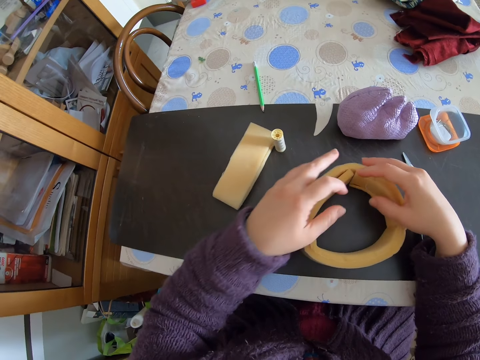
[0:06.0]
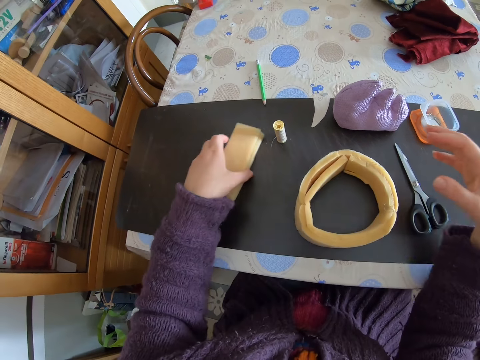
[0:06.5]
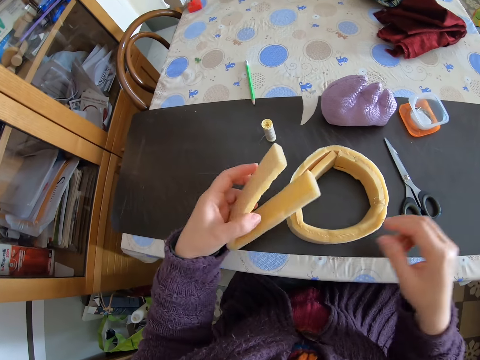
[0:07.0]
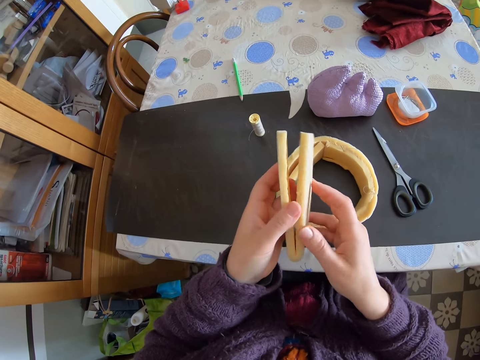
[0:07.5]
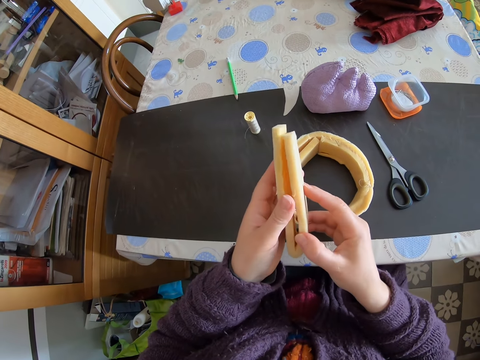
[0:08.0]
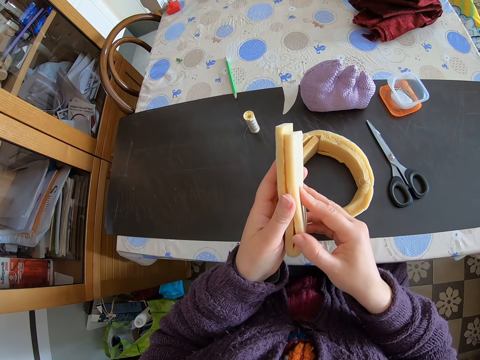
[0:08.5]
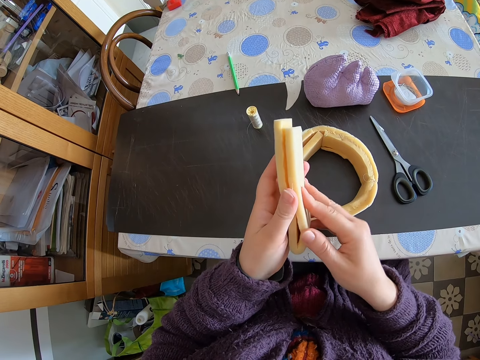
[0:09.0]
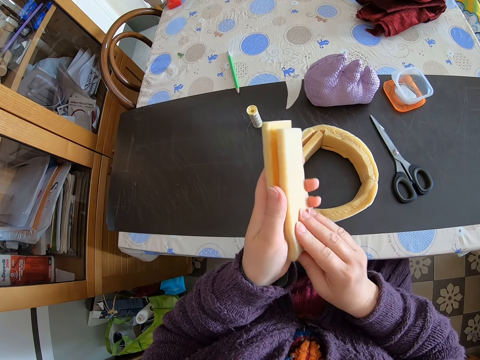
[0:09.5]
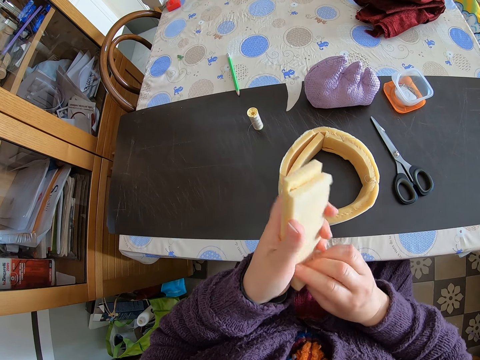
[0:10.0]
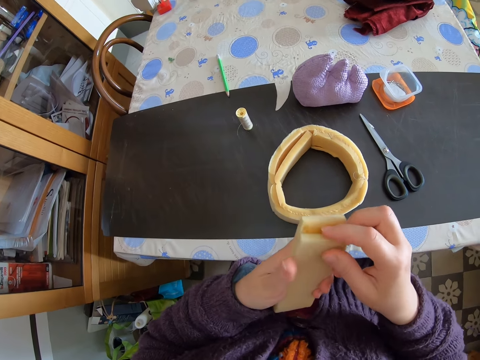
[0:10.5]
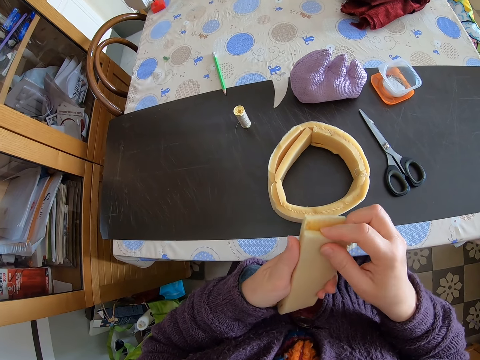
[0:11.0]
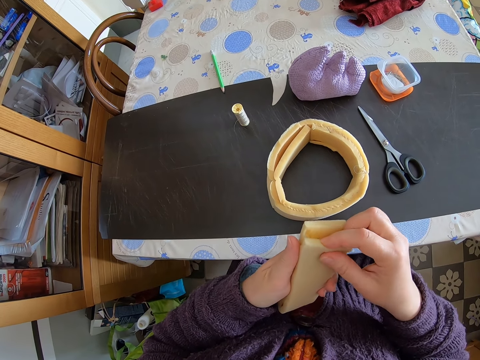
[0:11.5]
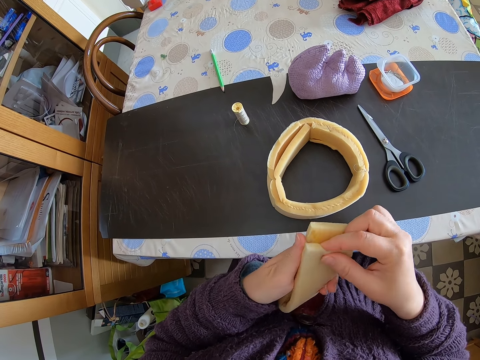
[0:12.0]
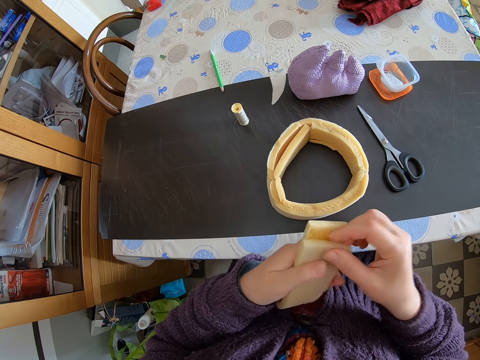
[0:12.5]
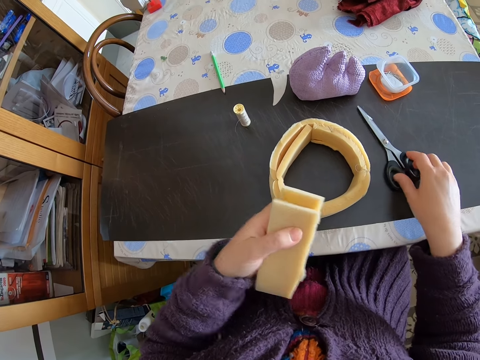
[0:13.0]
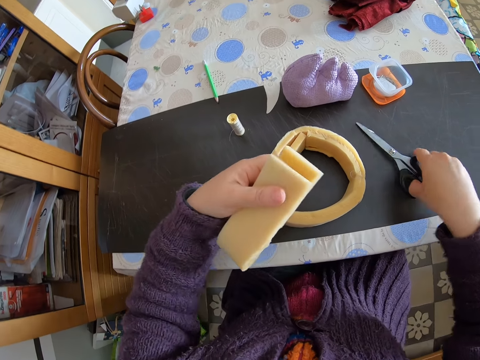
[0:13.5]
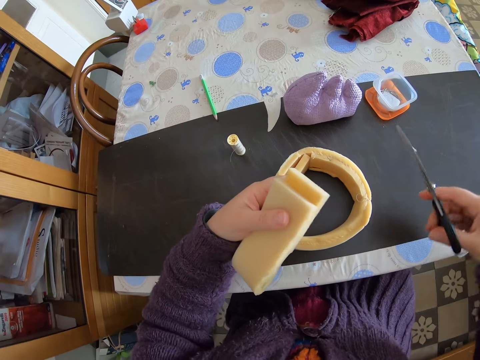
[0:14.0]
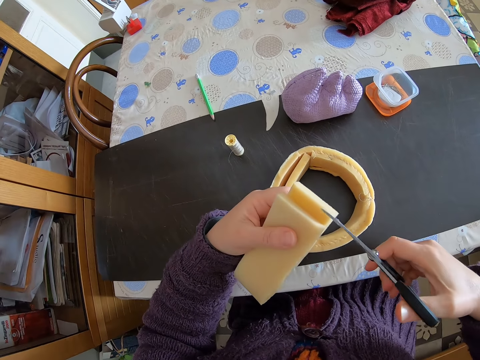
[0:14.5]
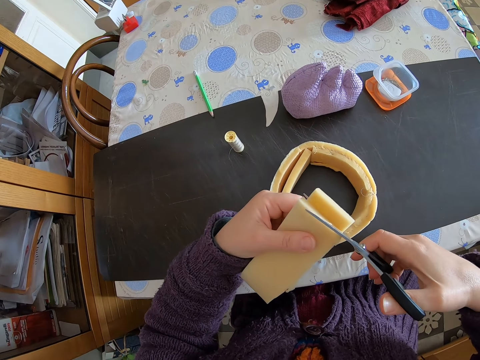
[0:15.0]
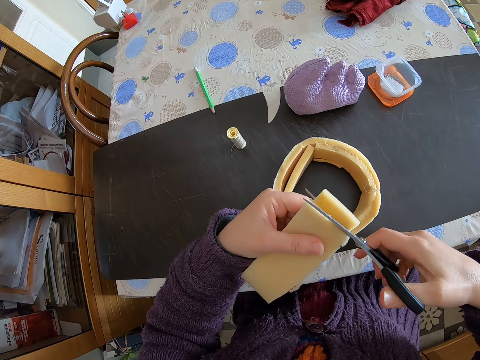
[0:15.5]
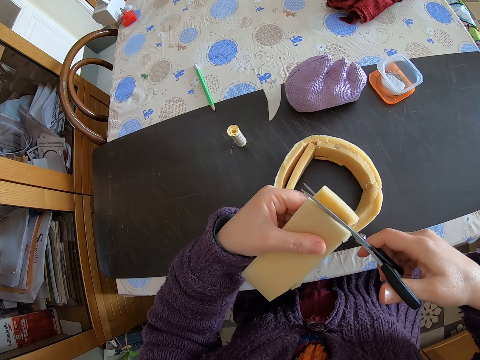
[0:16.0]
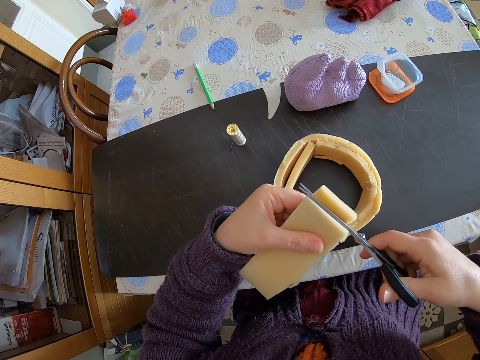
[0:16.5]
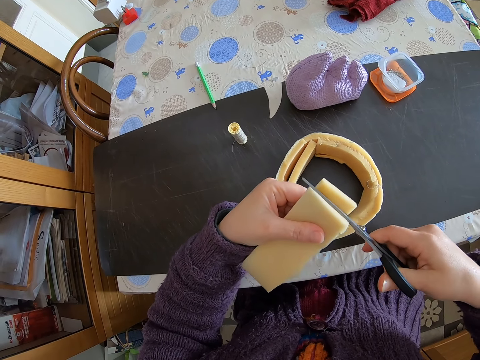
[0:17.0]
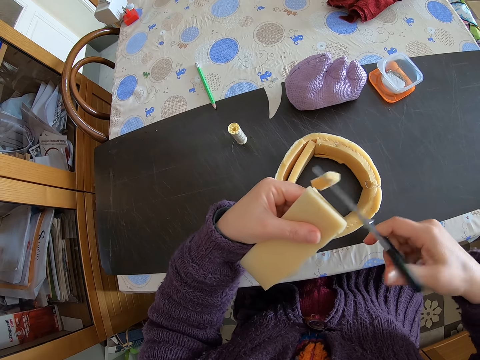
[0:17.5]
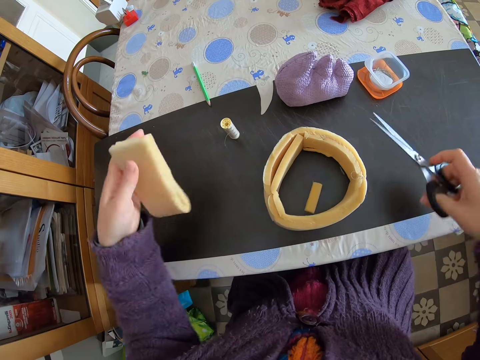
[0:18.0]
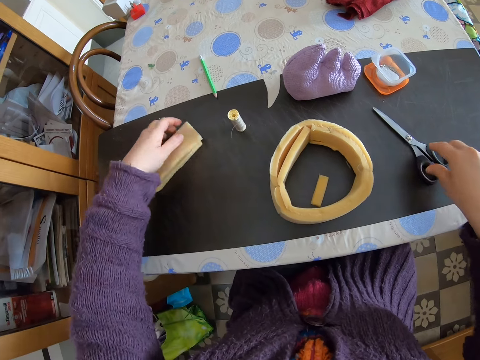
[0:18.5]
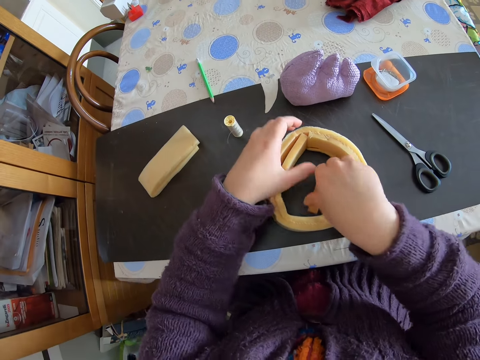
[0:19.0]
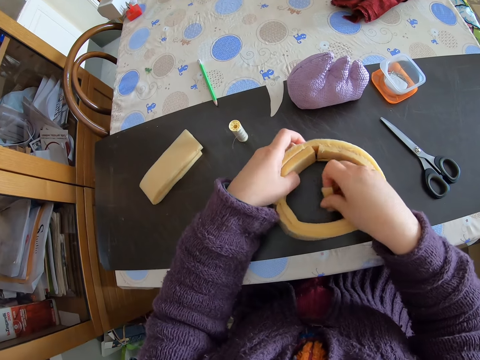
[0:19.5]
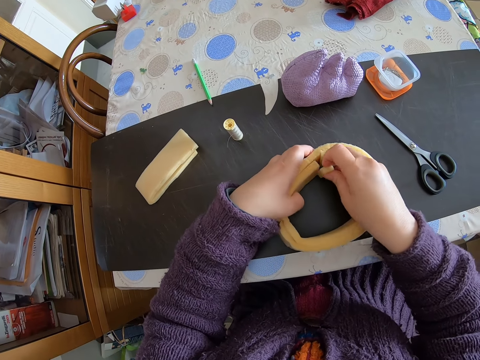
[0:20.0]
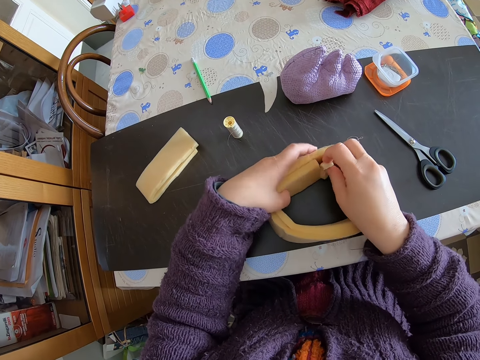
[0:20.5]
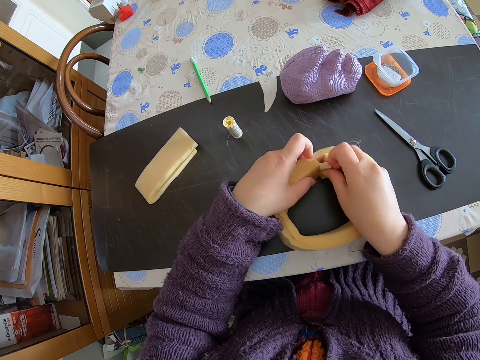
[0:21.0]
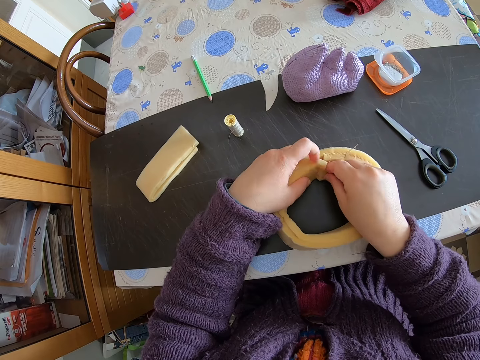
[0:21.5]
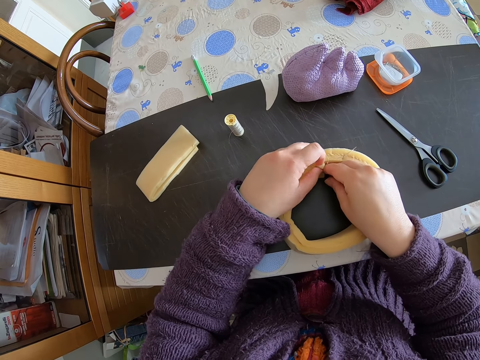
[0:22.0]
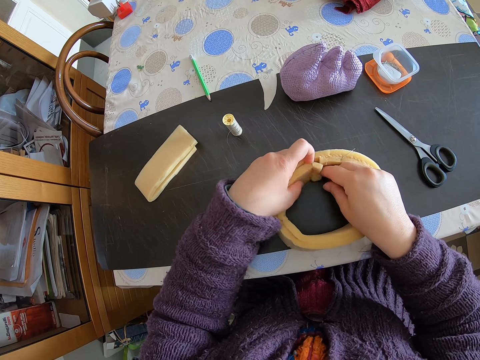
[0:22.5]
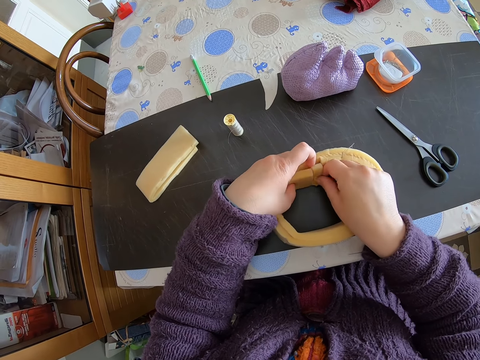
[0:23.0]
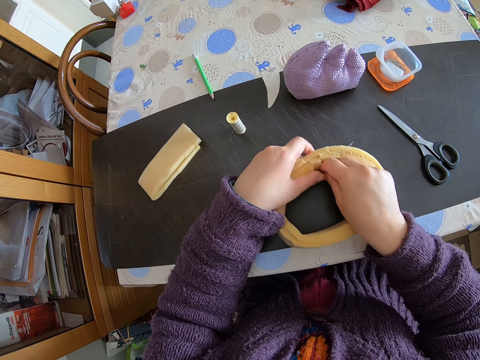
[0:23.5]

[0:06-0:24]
The camera wearer picks up a folded foam or piece of foam from the table with her left hand. She holds the piece of foam. She folds the foam well. She holds the piece of foam. She picks up a pair of scissors from the table with her right hand. She cuts a small part from the folded foam. She drops the pair of scissors on the table. She drops the folded foam on the table. She picks up the cut foam with her right hand. She holds the round shaped foam or flexible foam with her left hand. She puts the cut foam into the round shaped foam.

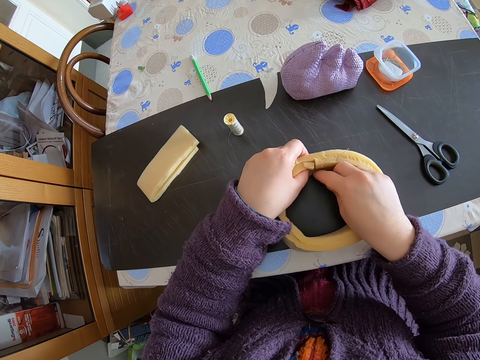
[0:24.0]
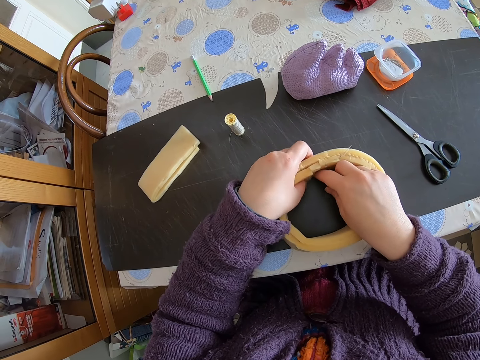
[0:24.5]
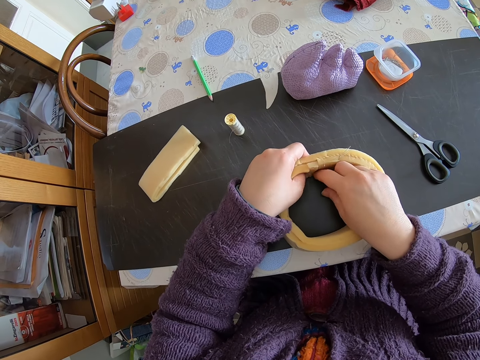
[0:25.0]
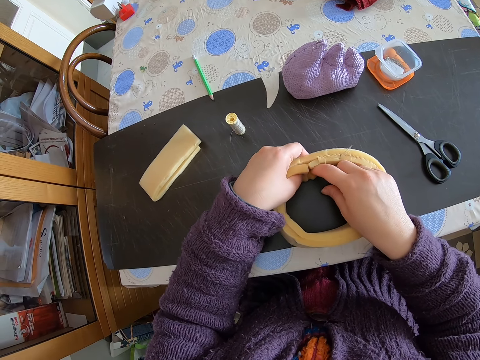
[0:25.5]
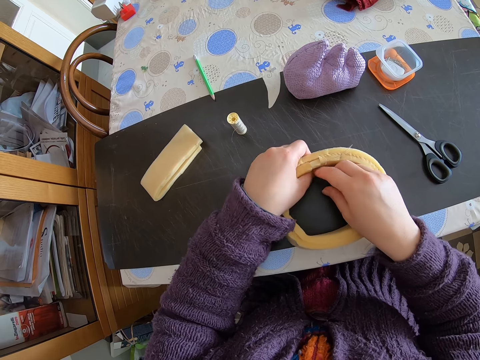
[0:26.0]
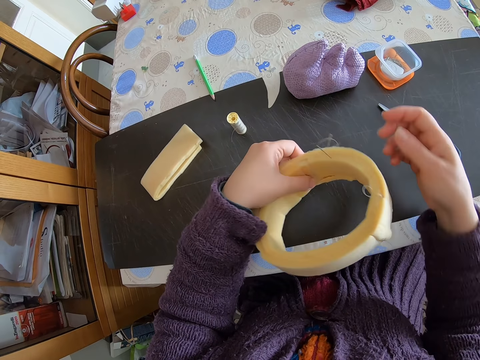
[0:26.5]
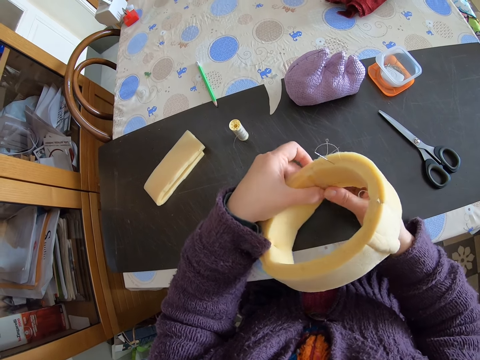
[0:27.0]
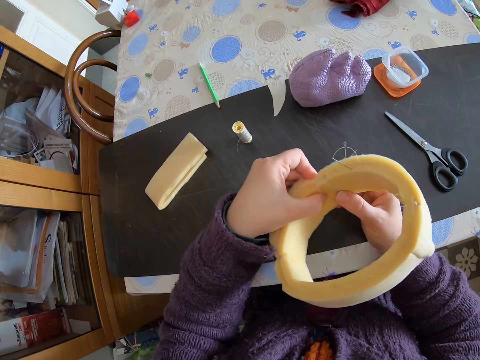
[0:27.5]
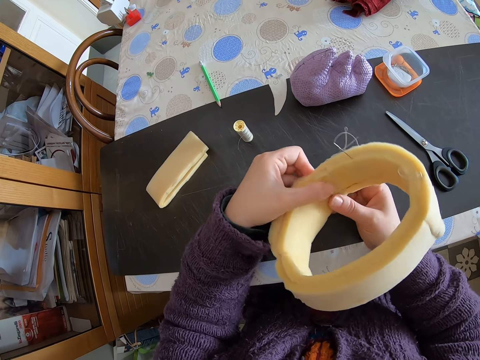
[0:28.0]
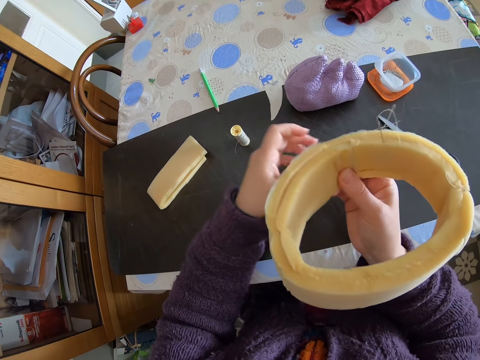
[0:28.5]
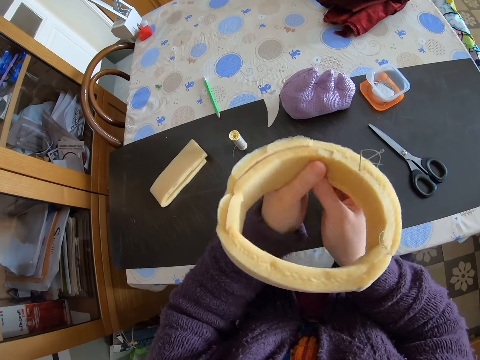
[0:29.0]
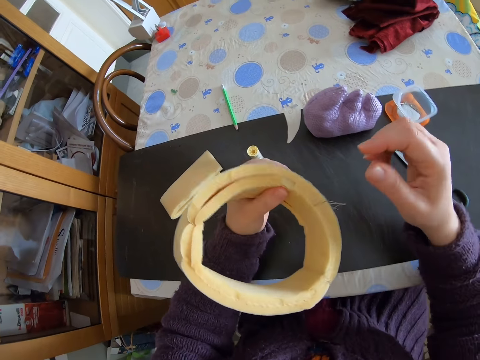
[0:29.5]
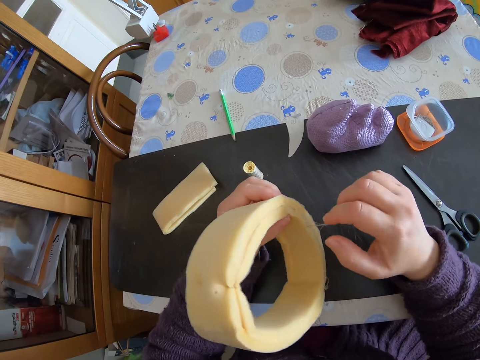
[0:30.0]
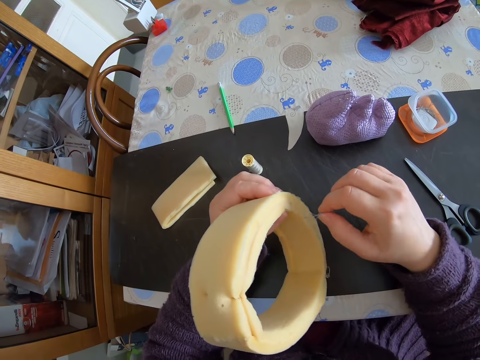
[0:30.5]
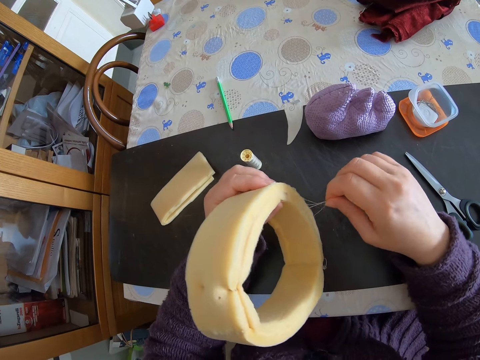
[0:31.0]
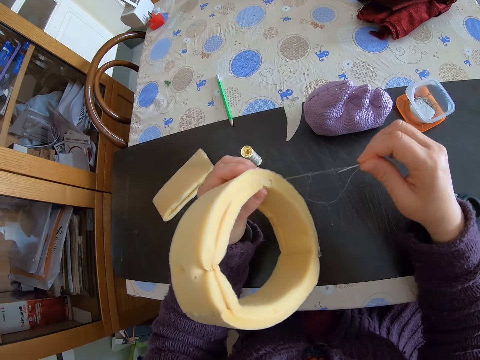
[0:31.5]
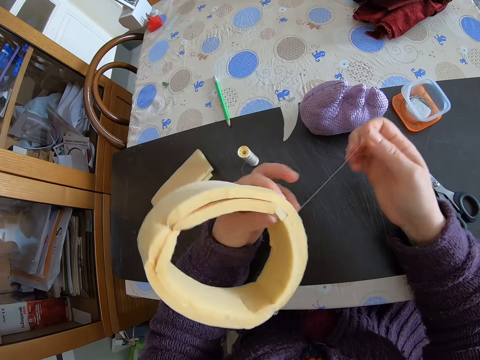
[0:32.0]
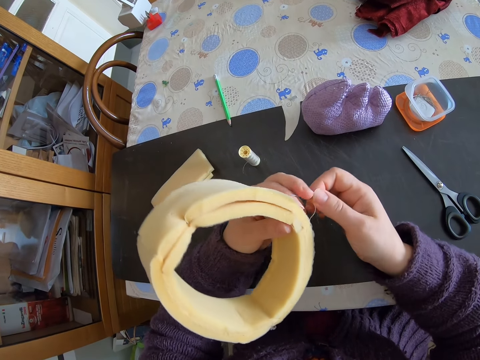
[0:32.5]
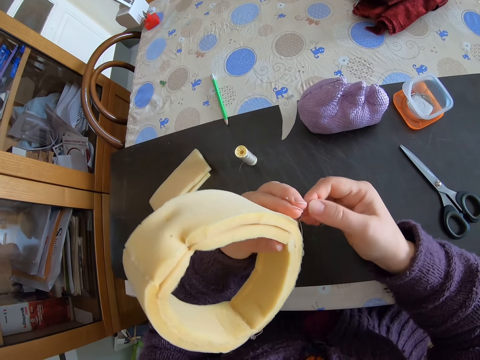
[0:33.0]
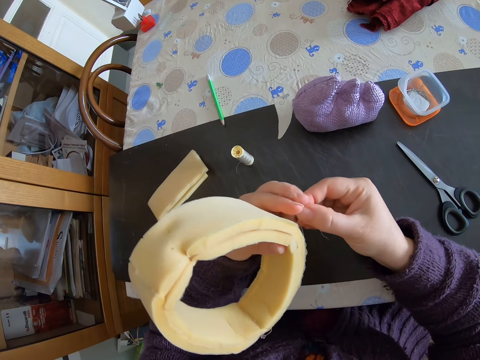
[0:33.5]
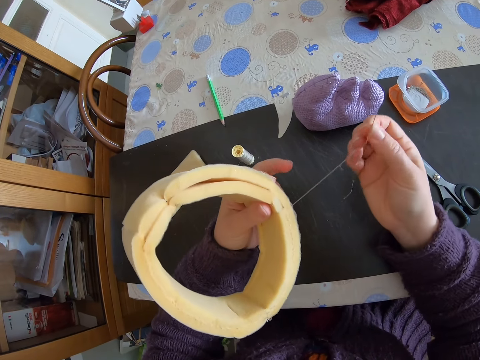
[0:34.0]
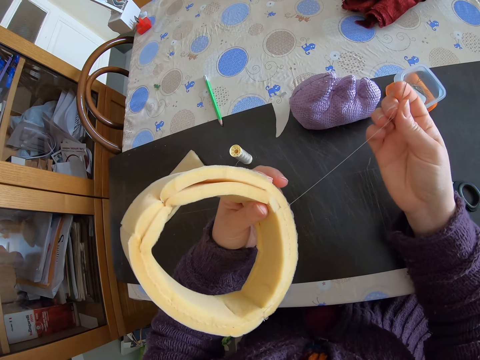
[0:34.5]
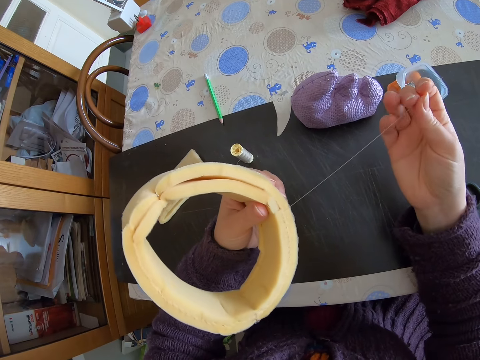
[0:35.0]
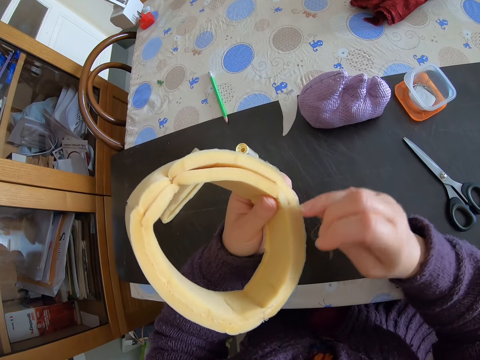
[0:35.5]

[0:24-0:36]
The camera wearer raises the round shaped foam or flexible foam. They hold the flexible foam. They turn the round shaped foam. They bring a needle or sewing needle with a thread out of the round shaped foam. They adjust the needle and the thread. They hold the sewing needle. They lift the sewing needle.
